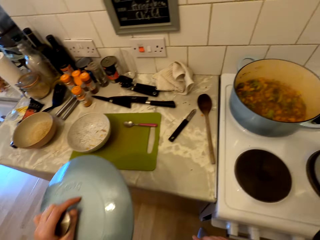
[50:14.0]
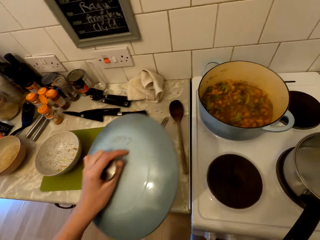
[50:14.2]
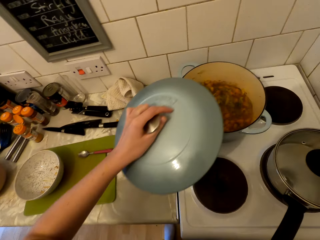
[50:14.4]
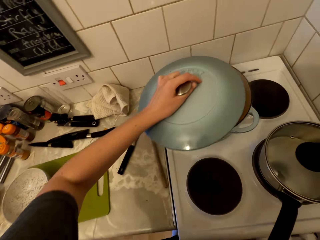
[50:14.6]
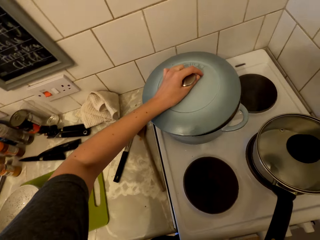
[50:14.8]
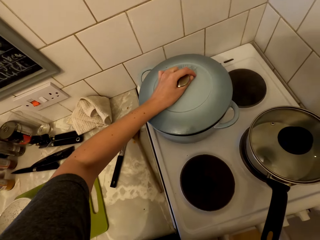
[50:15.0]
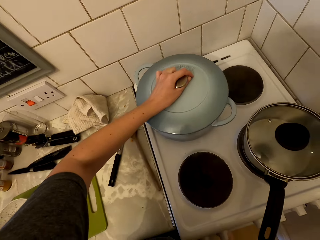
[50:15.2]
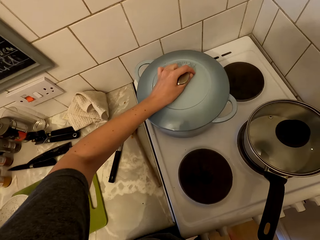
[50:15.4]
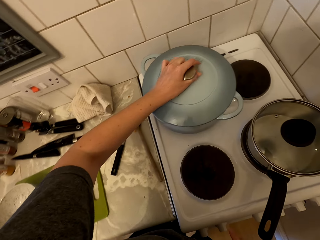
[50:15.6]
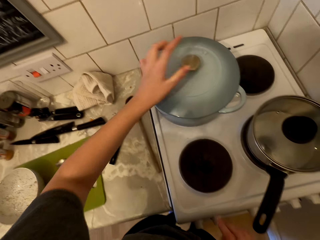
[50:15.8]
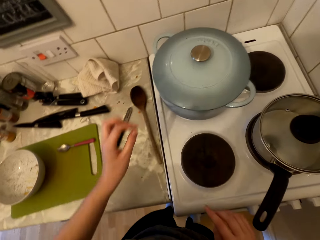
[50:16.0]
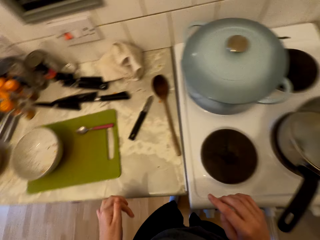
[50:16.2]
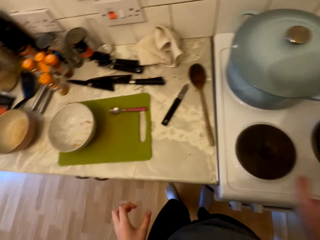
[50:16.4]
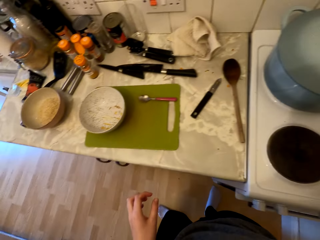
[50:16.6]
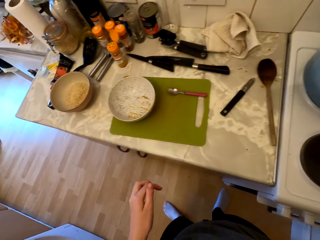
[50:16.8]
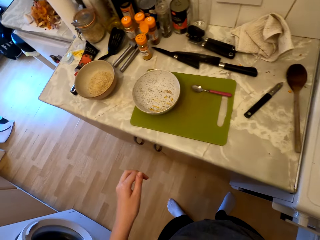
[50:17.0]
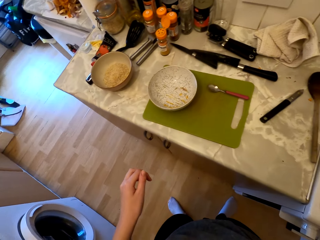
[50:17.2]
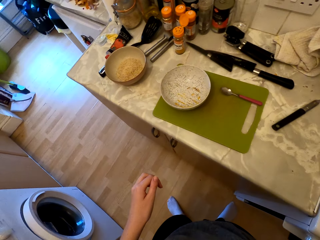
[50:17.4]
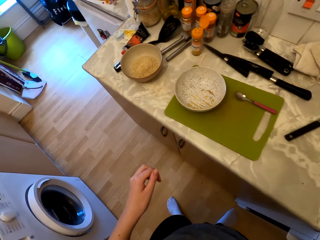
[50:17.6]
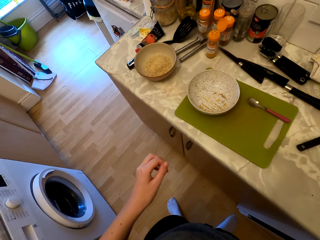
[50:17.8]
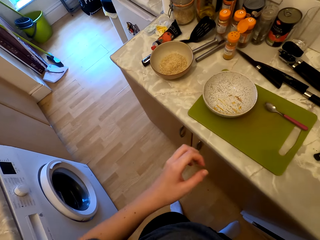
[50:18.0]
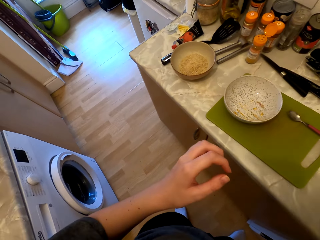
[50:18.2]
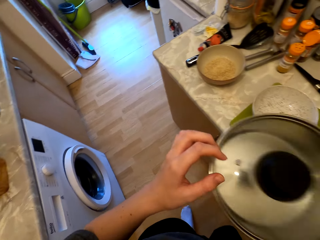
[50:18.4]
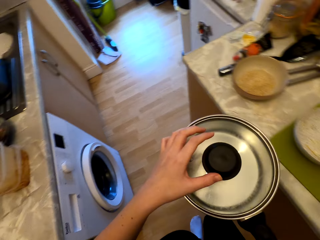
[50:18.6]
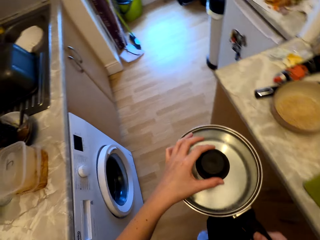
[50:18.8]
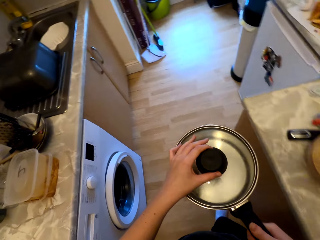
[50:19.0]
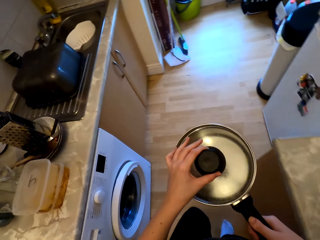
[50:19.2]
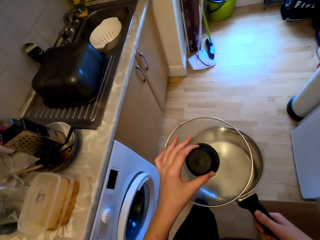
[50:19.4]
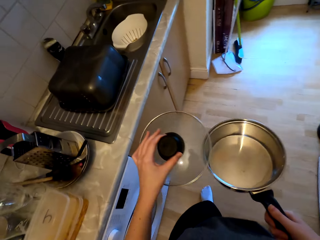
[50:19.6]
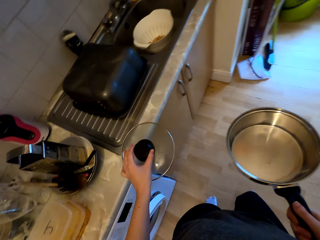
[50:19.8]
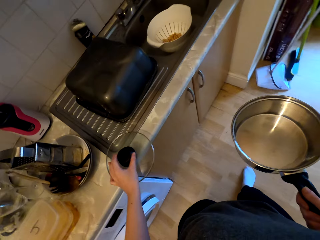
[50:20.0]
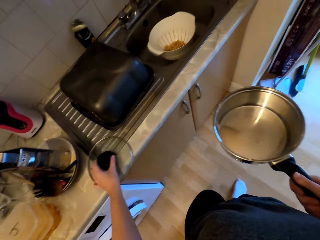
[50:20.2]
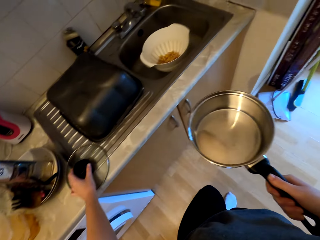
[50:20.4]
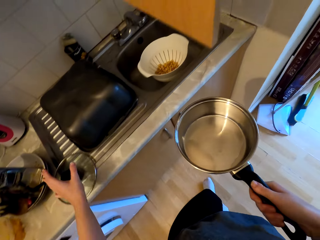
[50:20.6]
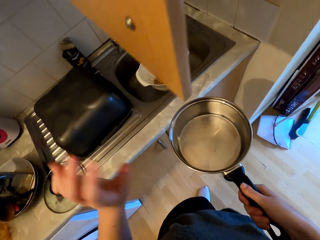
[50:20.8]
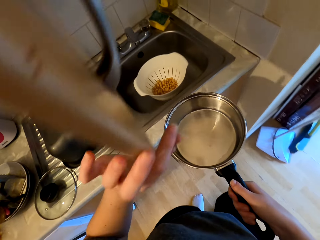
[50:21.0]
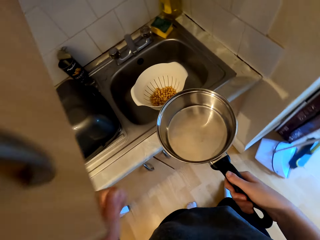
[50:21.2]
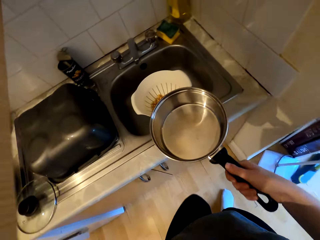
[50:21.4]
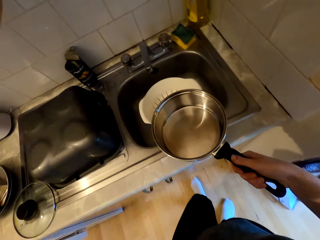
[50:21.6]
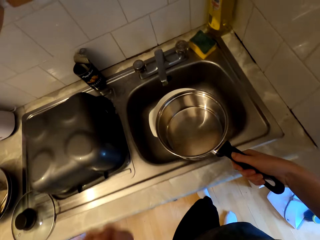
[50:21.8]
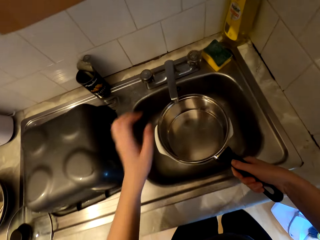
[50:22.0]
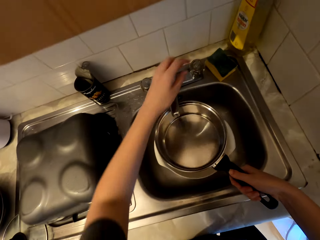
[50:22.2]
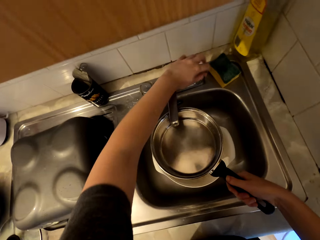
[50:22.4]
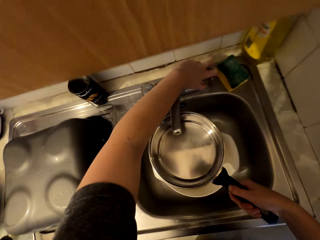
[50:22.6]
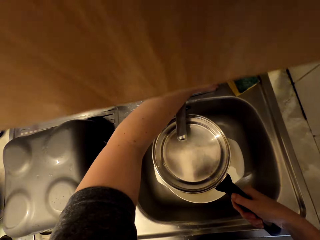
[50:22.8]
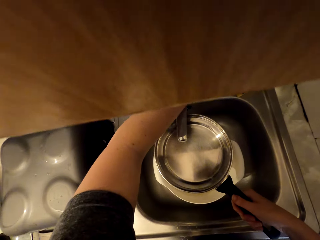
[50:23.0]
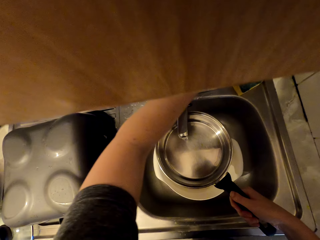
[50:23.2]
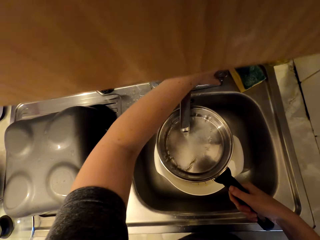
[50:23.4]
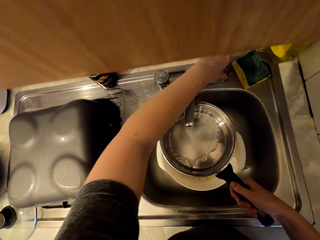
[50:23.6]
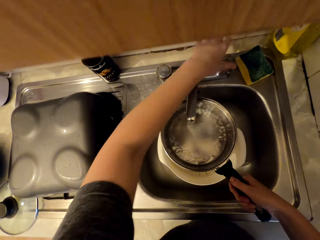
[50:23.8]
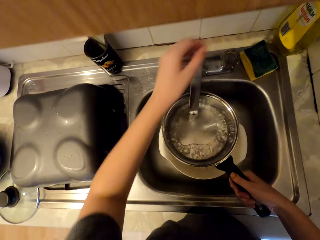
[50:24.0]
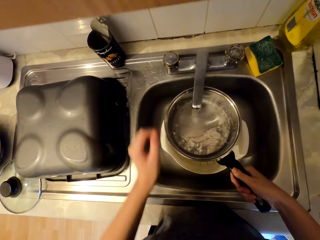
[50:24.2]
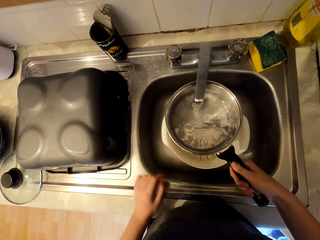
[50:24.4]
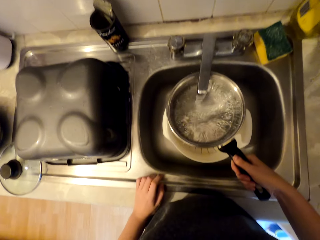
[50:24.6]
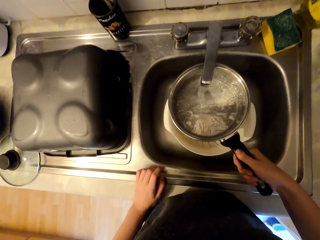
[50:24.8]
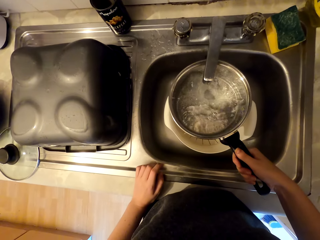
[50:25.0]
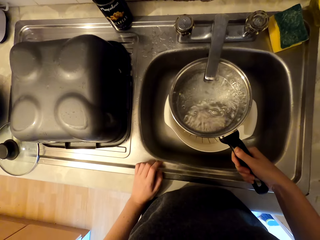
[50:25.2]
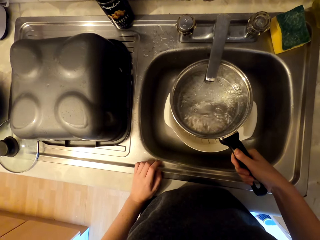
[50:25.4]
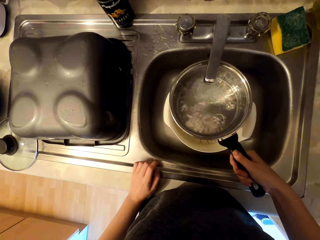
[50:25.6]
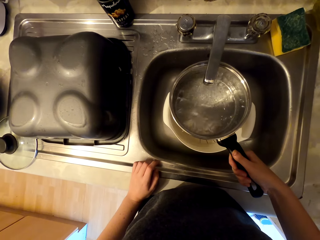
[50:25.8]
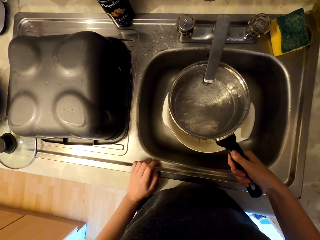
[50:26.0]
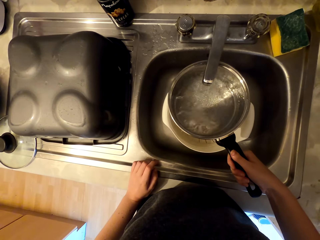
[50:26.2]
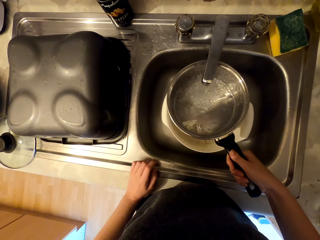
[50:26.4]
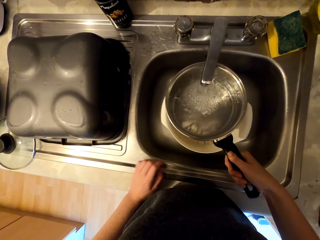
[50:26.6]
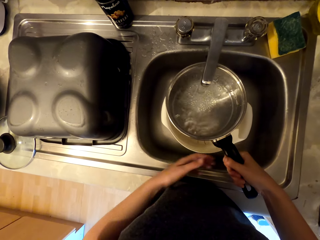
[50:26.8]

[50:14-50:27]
The camera wearer looks around. They close the cooking pan with the lid. They walk and hold the cooking pan. They open the saucepan. They put the lid on the counter. They touch the cabinet. They turn on the tap. They fetch water into the saucepan.

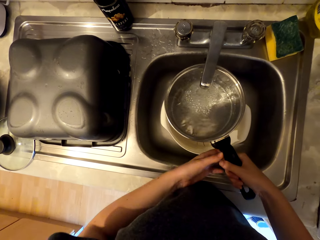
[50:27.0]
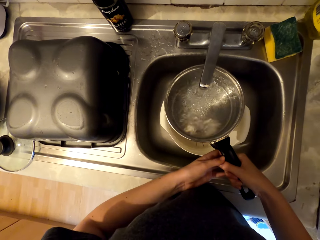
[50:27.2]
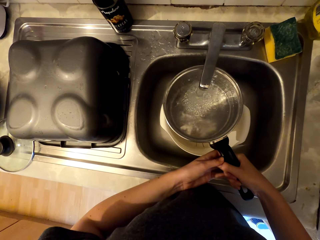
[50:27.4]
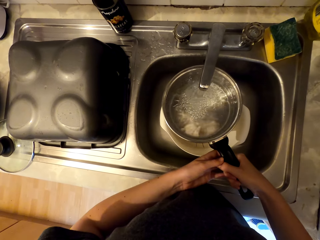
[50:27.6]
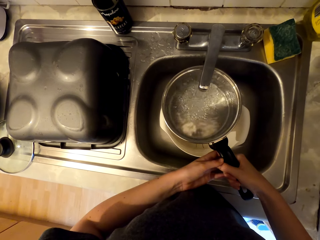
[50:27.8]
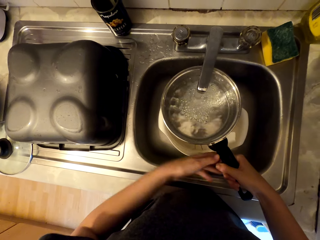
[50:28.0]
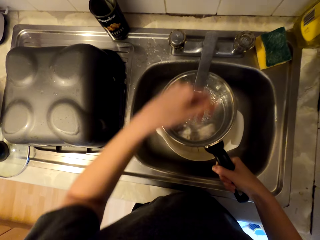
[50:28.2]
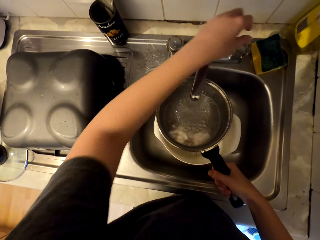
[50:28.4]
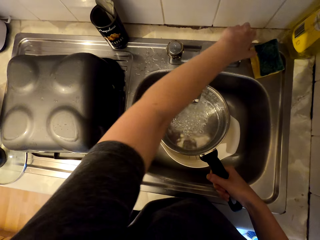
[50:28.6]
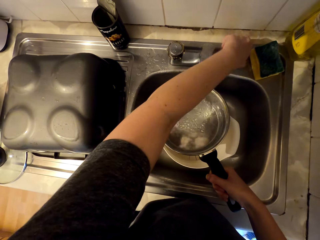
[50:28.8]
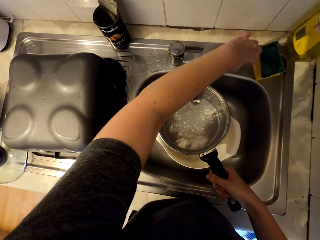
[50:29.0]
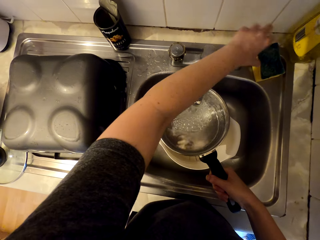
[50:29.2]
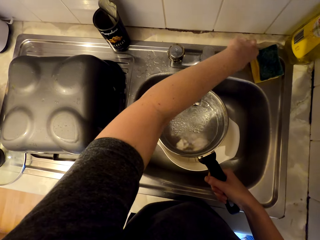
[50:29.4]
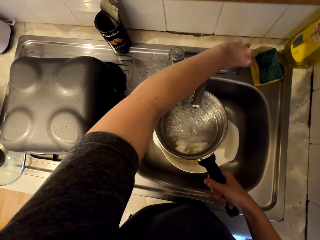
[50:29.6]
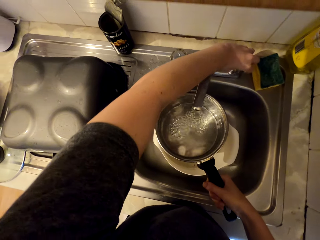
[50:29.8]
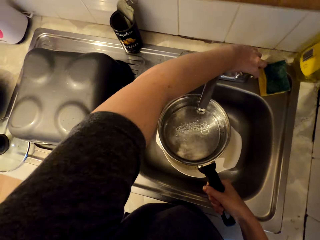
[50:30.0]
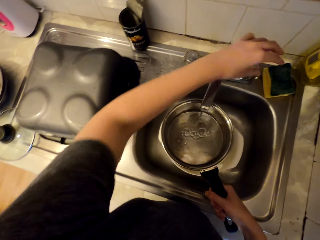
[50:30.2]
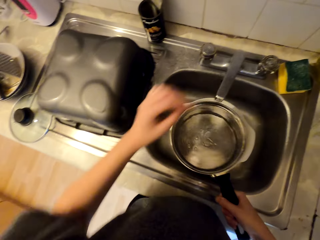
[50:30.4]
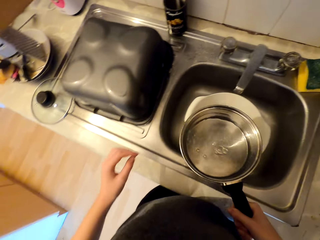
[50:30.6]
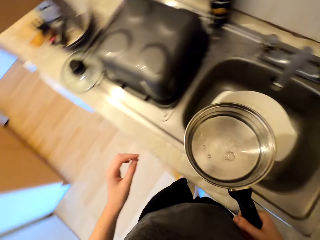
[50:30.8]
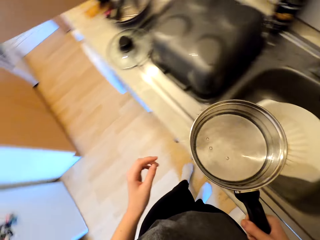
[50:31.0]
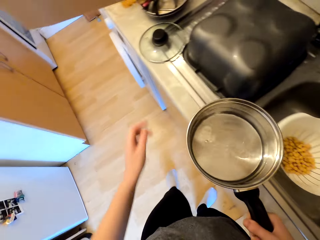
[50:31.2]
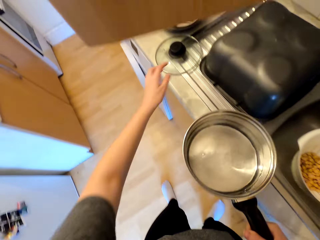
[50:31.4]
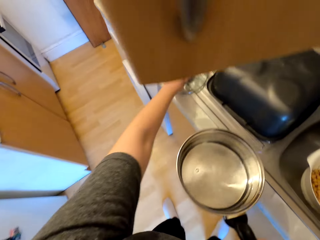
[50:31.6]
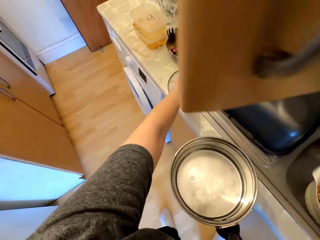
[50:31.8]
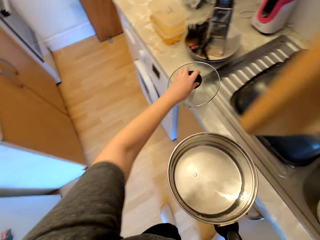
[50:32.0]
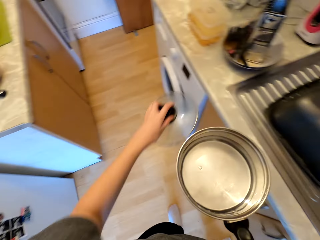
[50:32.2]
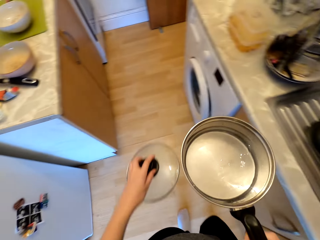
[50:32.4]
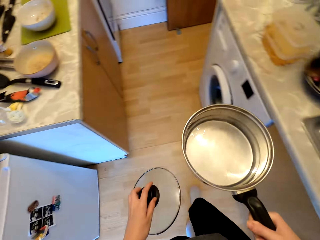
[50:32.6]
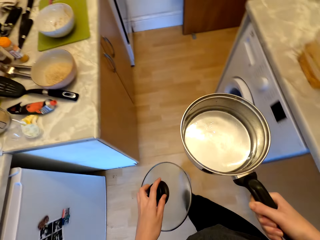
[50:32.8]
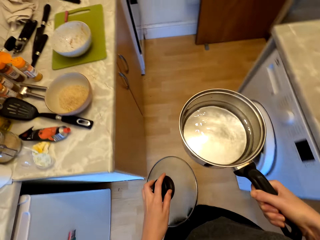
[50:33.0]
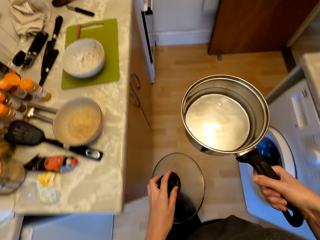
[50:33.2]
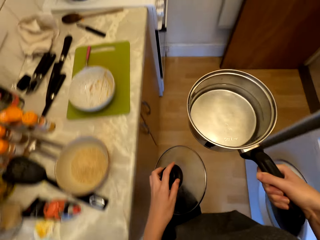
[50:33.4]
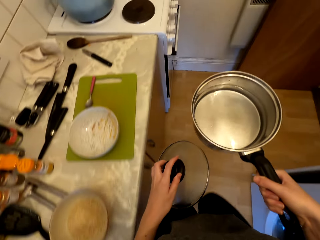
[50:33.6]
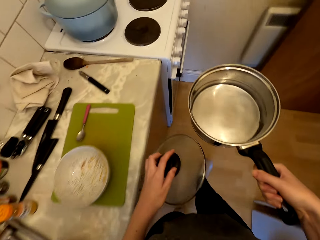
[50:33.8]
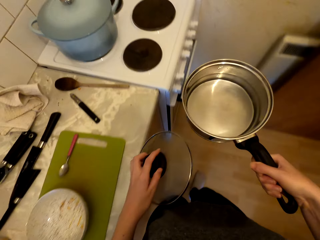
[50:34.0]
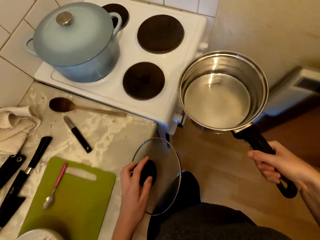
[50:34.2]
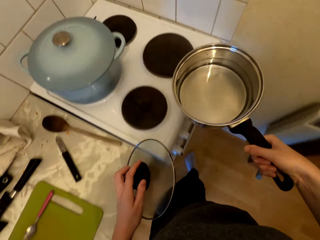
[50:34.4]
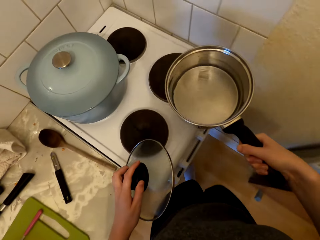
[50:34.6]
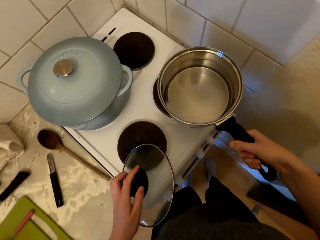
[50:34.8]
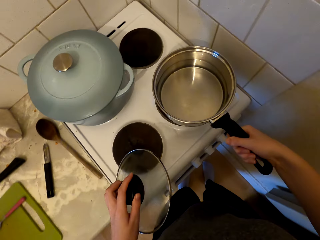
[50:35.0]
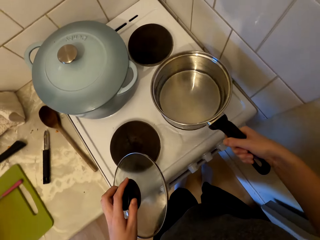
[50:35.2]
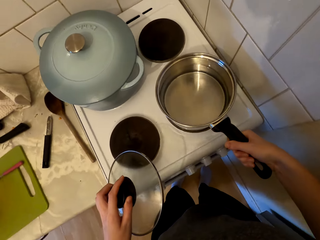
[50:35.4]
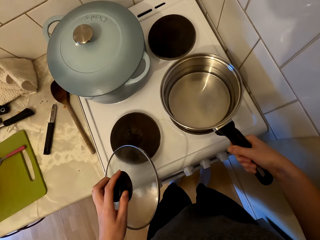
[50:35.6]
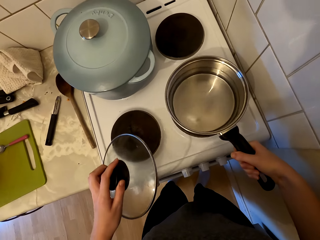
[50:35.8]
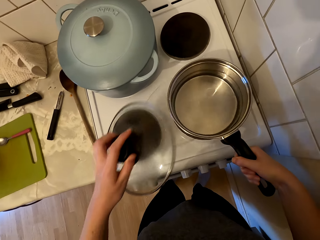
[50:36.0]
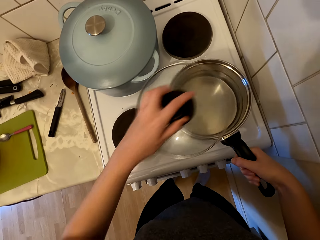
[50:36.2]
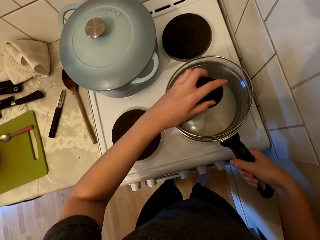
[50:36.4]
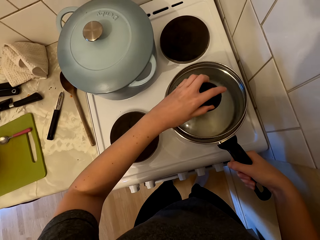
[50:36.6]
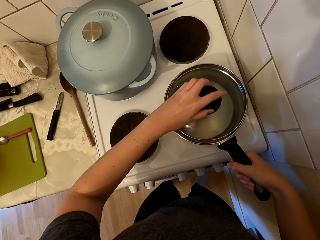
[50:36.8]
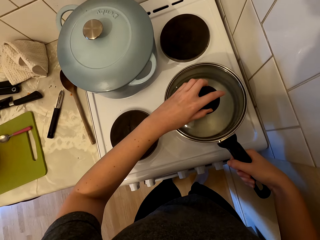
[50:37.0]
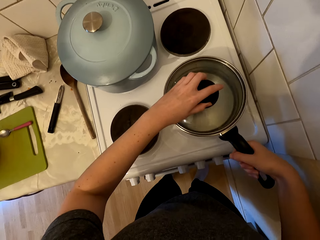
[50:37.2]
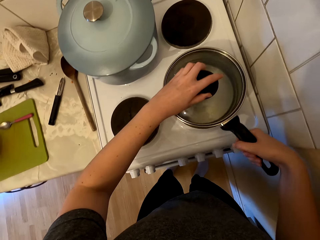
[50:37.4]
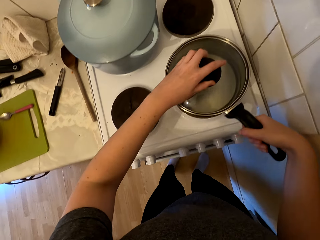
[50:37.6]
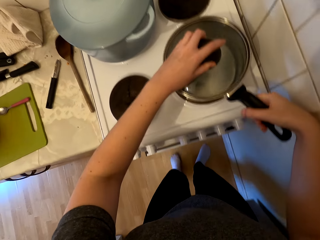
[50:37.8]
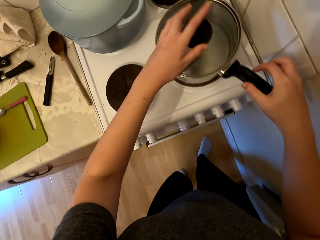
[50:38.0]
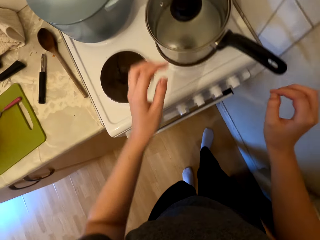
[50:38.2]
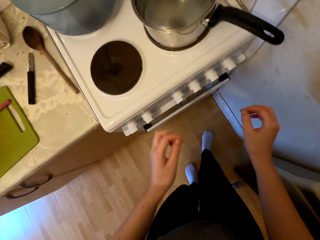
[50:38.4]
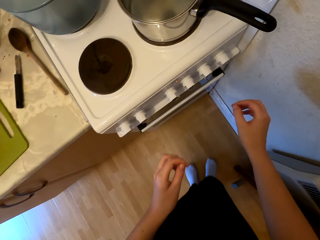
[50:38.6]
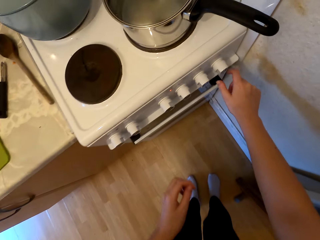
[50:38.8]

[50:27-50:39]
The camera wearer turns off the tap. They walk and pick up the lid. They put the cooking pan on the hot plate. They close the cooking pan with the lid.
